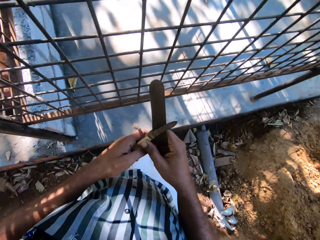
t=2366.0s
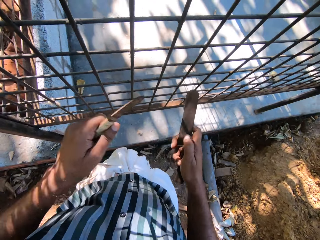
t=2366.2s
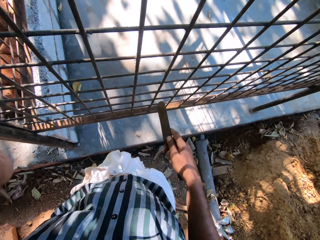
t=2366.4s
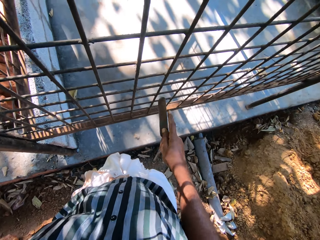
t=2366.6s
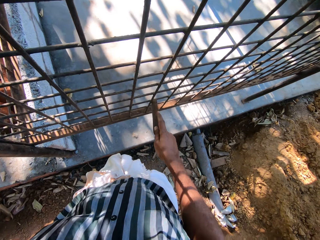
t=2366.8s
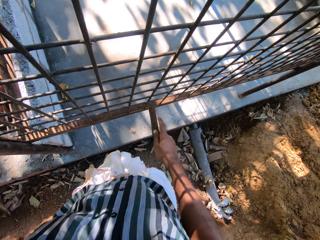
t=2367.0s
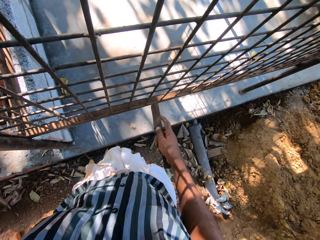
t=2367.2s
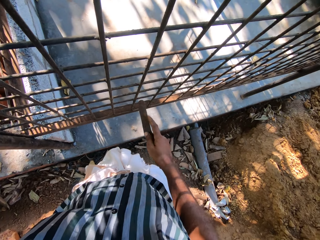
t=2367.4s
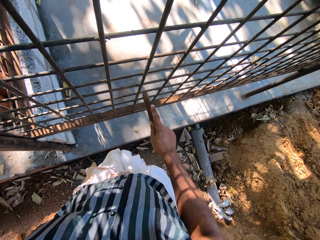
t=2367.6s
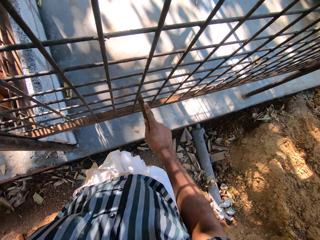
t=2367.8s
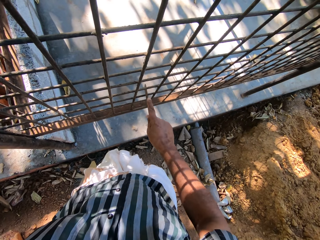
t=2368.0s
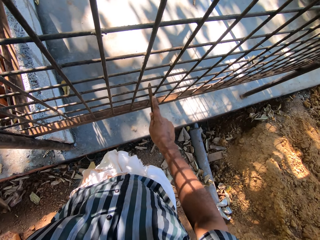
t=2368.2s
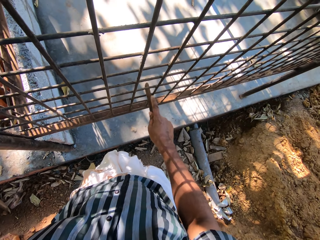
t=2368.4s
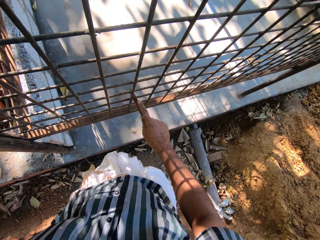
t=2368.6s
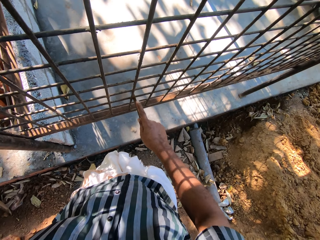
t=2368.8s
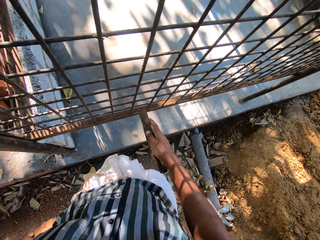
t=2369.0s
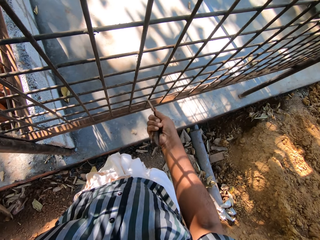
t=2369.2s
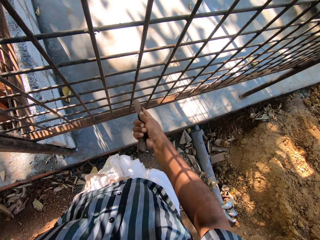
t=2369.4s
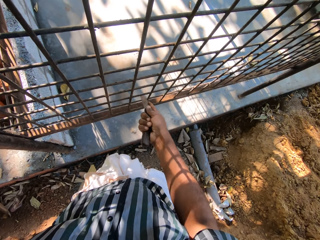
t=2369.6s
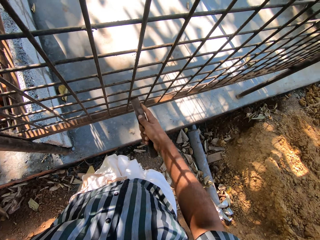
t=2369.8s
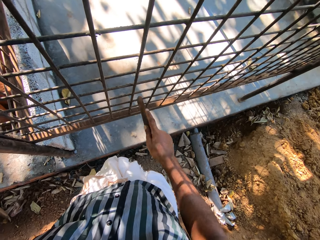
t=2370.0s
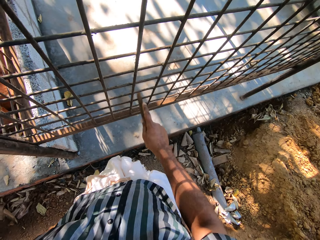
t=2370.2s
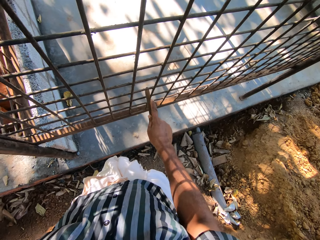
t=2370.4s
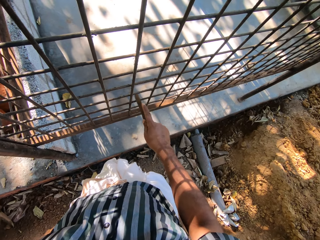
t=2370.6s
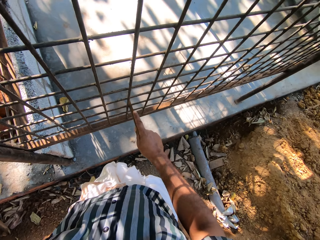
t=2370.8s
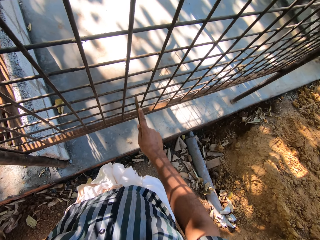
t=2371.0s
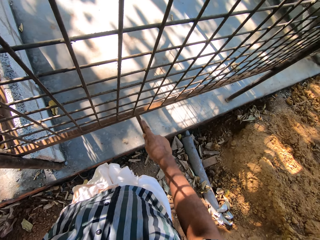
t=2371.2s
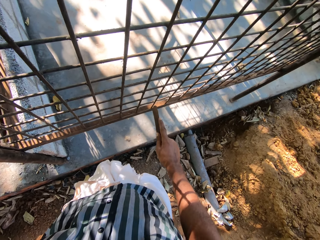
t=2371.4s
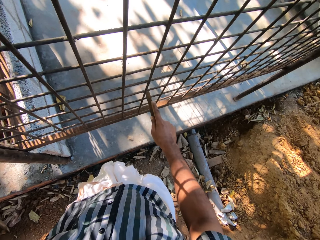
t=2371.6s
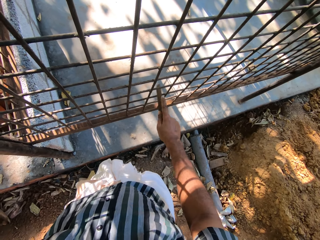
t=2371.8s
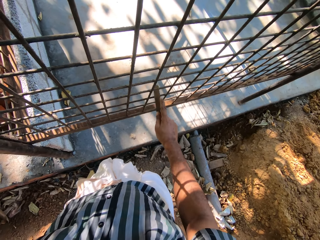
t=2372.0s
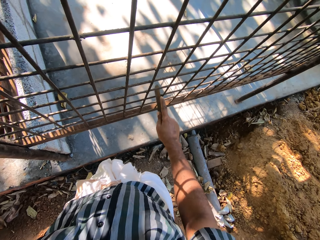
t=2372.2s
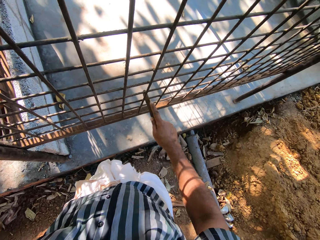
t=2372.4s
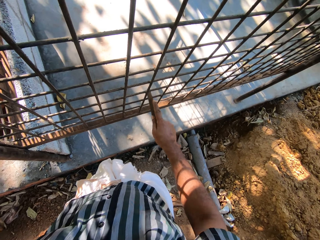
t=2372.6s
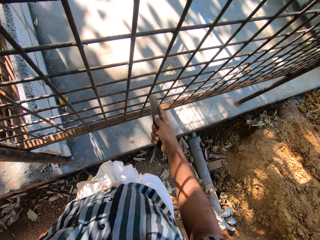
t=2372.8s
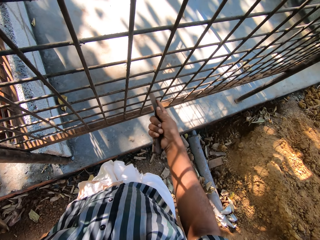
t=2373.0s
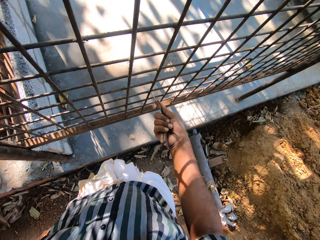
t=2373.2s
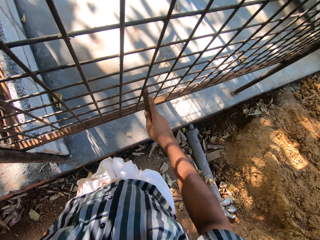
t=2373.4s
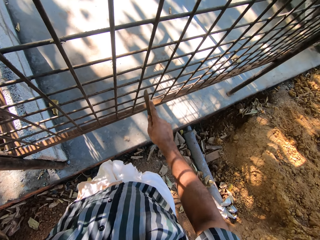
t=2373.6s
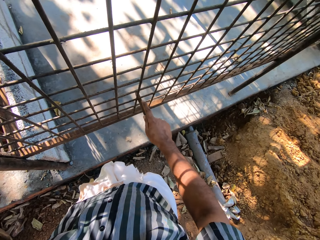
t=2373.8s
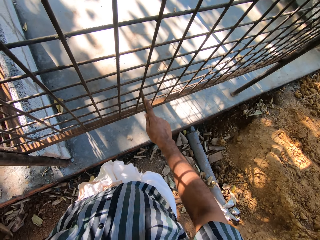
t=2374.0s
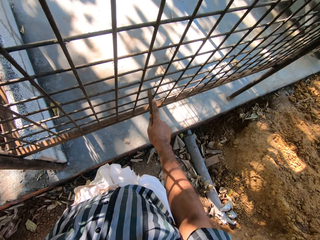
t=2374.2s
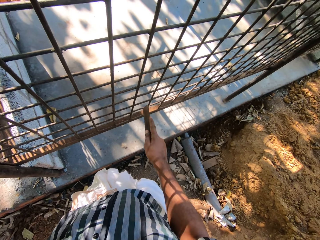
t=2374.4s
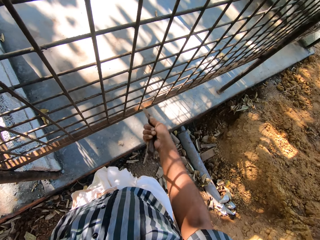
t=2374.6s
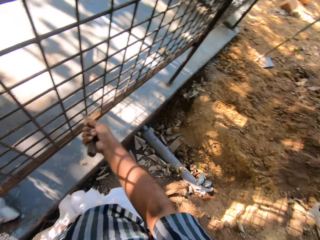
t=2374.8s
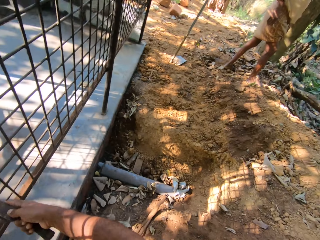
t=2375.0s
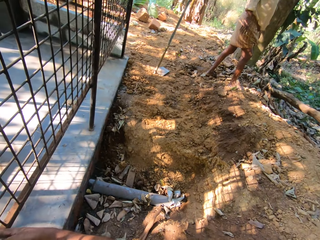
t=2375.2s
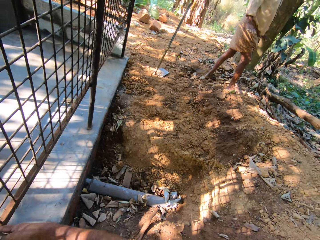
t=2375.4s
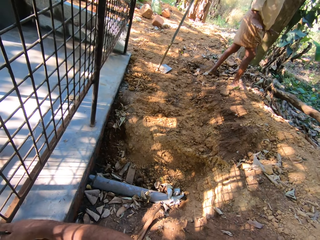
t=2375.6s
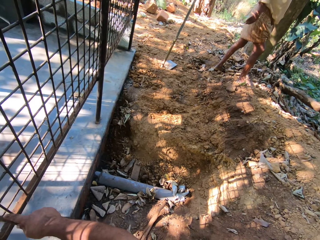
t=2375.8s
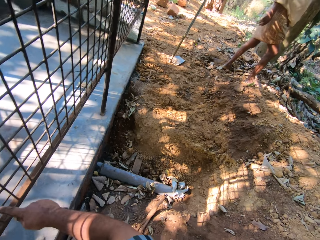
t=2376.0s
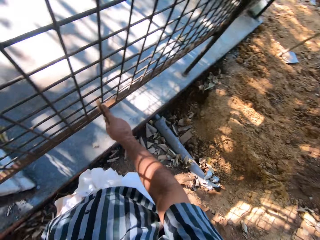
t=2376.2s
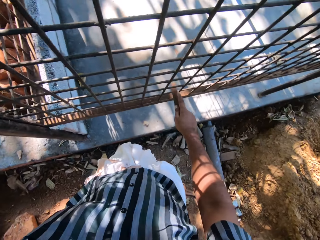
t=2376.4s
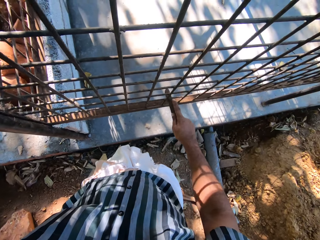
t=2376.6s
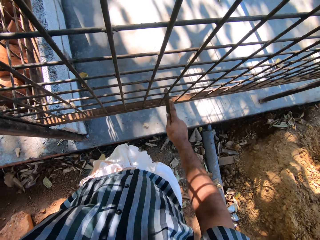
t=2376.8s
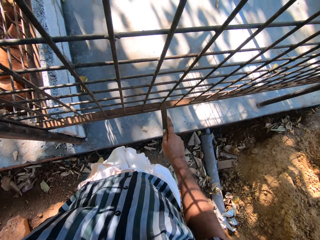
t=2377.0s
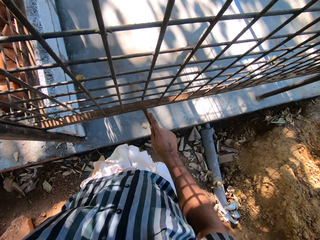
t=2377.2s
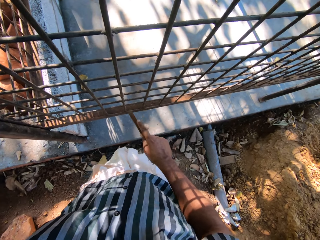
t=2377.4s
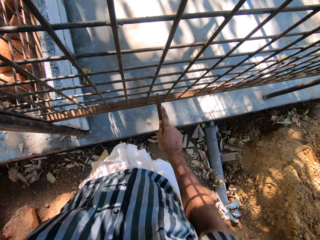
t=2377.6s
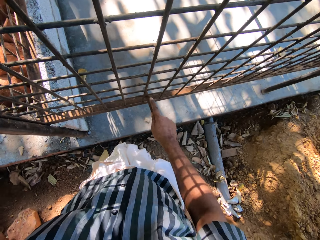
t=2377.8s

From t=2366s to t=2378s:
The camera wearer takes the pocket knife from his right hand with his left hand. He files the metal cage with the file in his right hand. He interacts with the man.

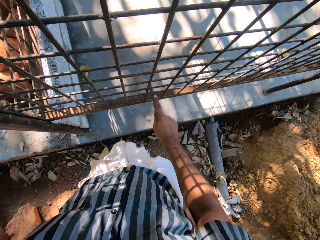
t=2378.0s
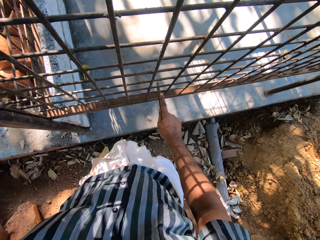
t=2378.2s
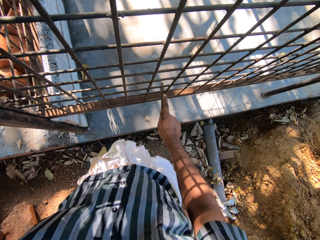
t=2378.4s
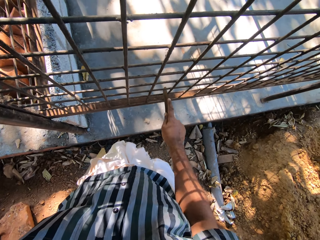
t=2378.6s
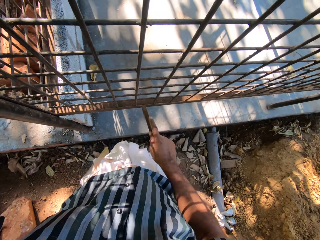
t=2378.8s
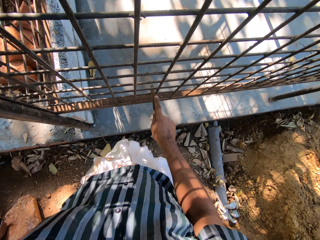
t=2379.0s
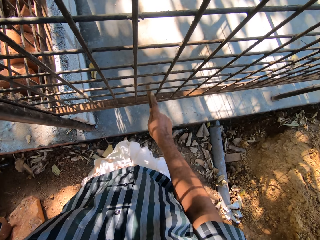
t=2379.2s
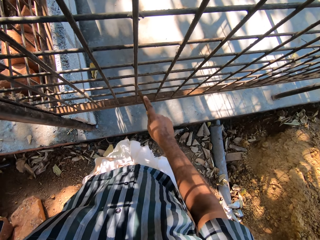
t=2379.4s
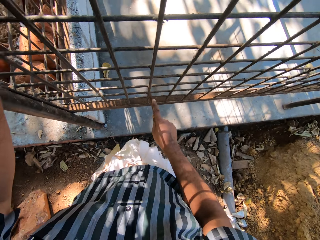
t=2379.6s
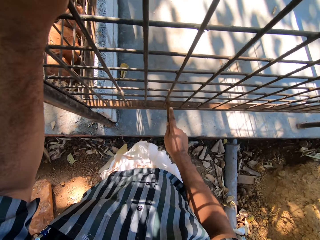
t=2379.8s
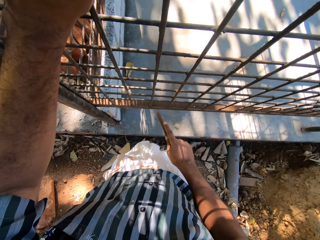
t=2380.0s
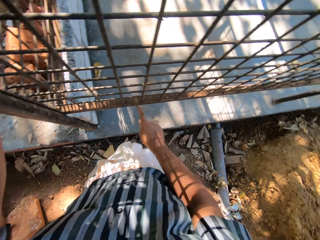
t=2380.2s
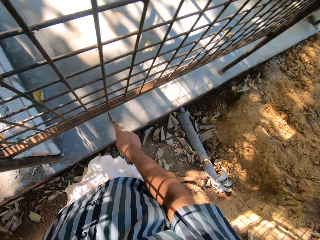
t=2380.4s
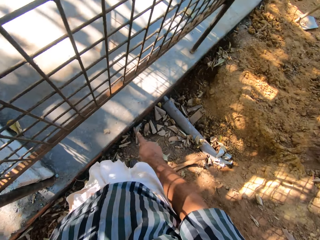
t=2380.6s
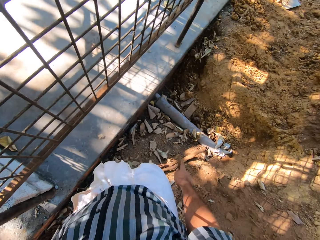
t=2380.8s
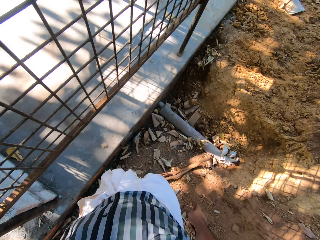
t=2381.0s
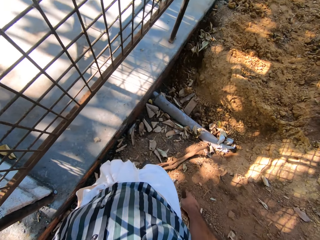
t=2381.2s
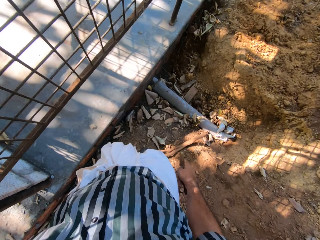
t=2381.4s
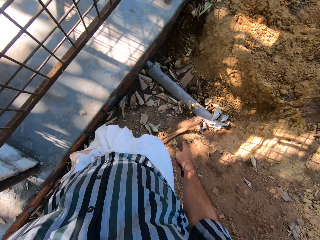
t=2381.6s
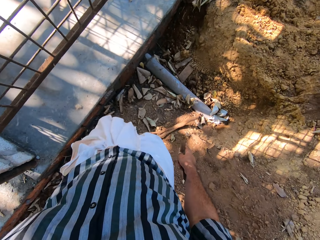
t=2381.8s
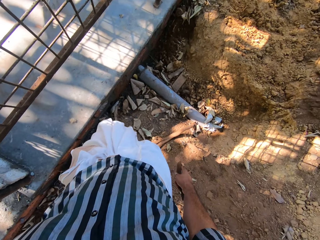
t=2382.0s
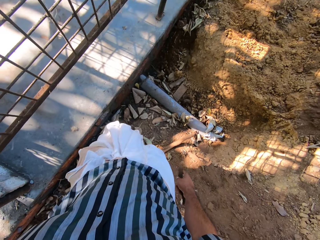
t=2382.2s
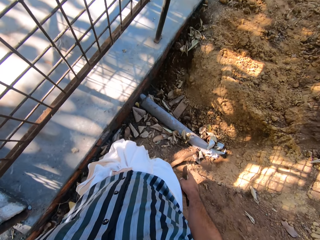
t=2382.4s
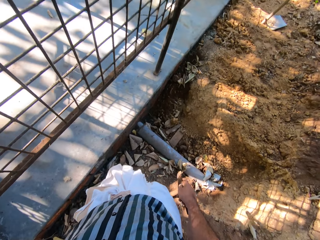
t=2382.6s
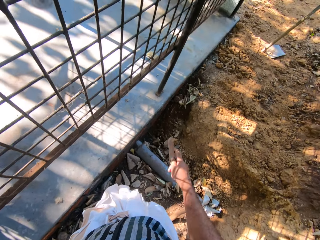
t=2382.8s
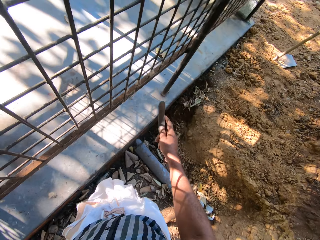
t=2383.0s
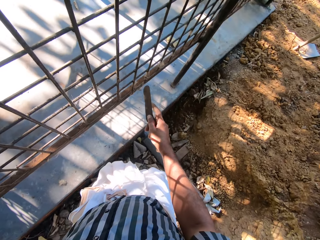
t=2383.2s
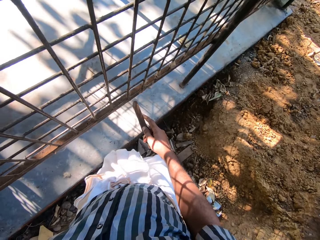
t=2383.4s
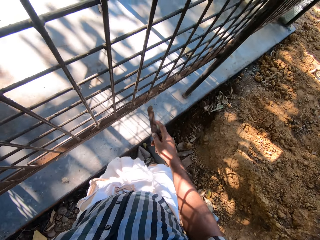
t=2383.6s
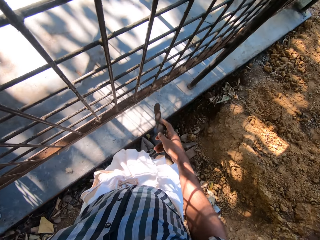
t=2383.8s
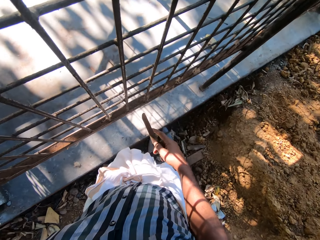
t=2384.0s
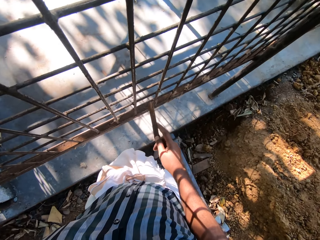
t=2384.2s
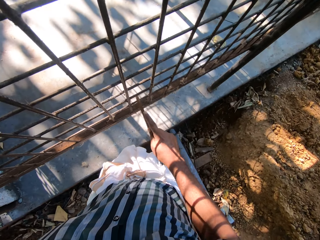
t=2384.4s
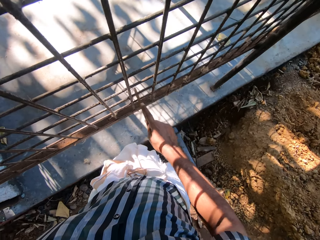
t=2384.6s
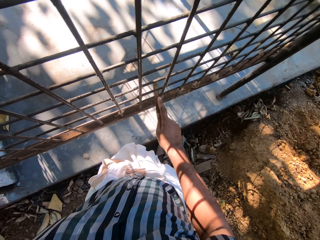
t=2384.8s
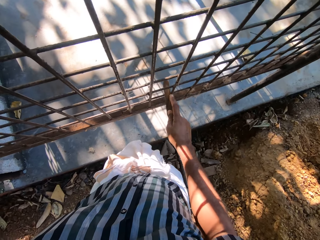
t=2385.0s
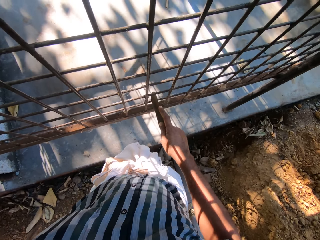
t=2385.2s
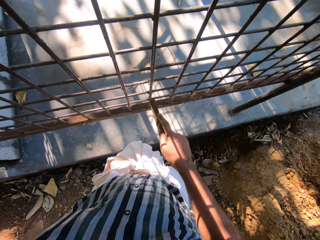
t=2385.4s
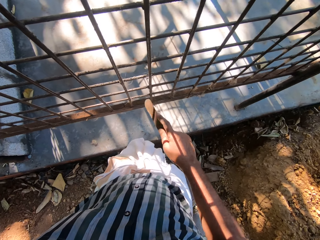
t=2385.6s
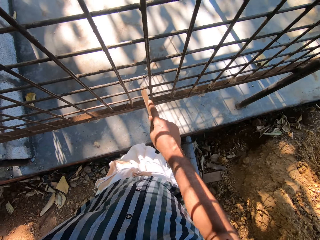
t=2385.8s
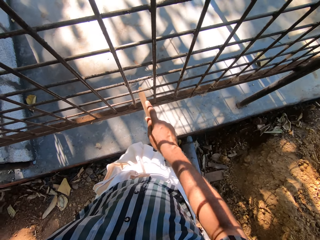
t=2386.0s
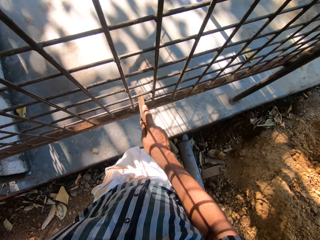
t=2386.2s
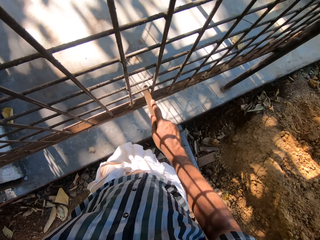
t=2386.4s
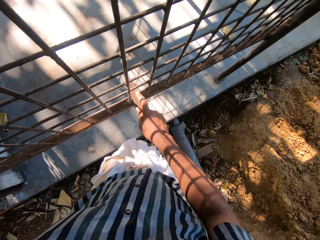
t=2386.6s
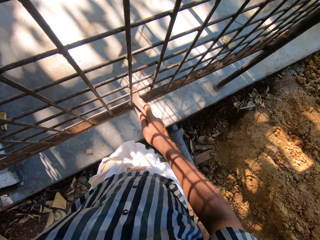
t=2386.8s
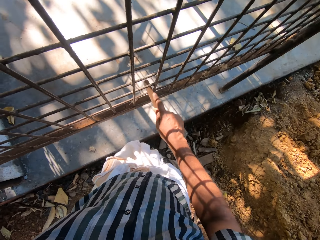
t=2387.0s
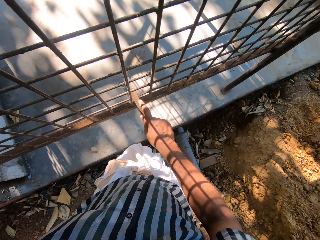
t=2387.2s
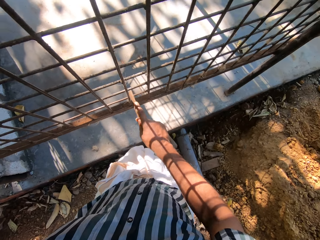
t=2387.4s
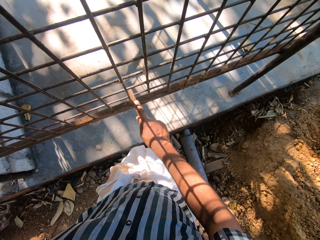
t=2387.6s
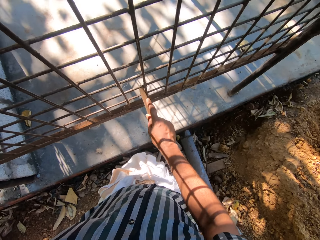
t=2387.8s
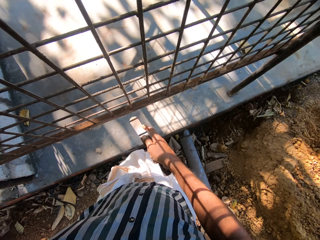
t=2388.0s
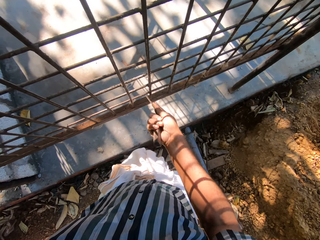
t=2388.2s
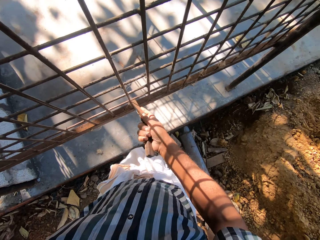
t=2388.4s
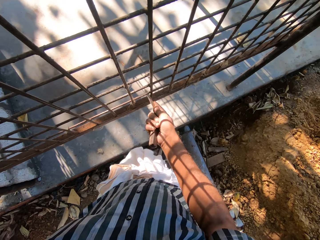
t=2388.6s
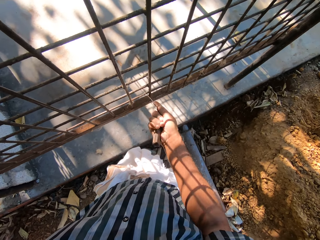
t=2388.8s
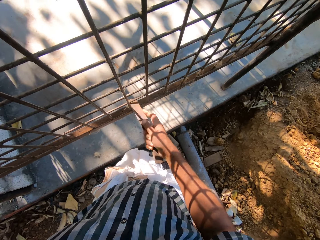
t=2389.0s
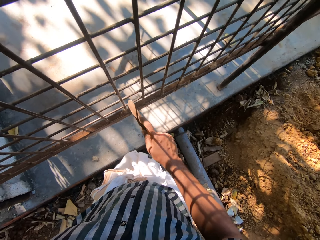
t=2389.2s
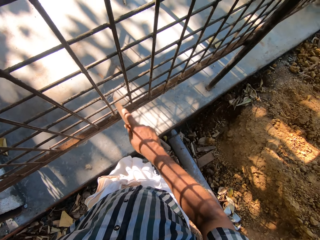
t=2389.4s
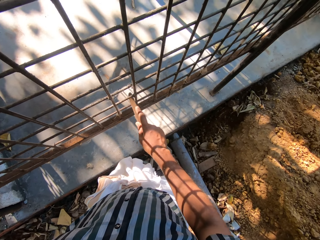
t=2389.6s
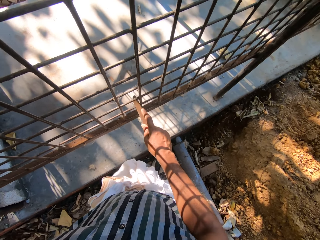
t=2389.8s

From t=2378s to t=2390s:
The camera wearer looks around. He files the metal cage with the file in his right hand.
